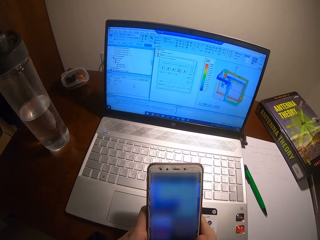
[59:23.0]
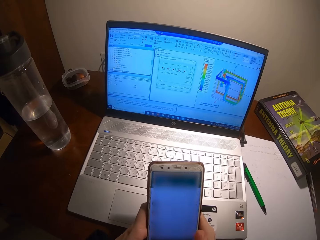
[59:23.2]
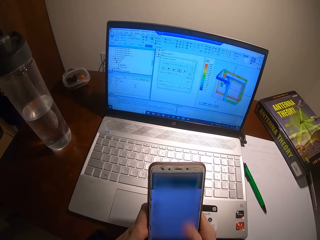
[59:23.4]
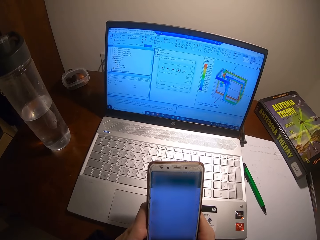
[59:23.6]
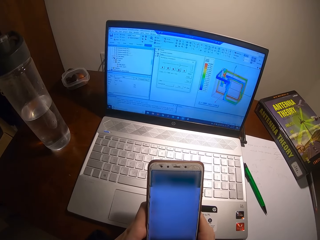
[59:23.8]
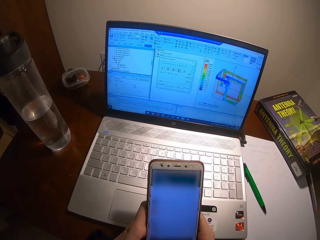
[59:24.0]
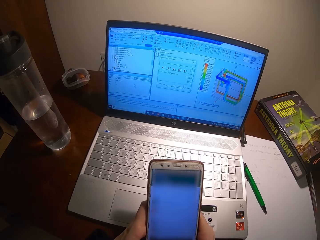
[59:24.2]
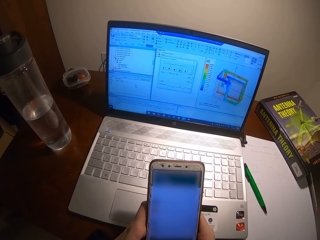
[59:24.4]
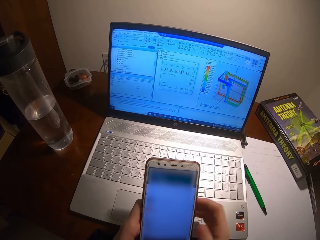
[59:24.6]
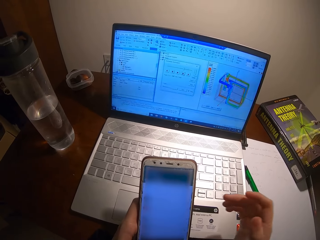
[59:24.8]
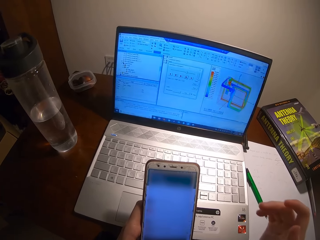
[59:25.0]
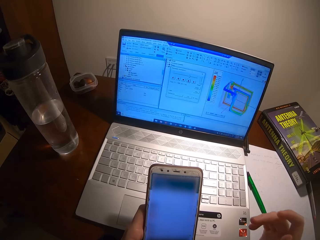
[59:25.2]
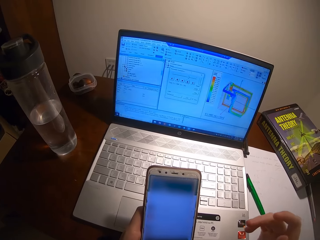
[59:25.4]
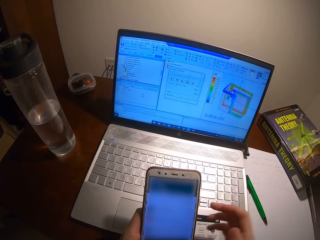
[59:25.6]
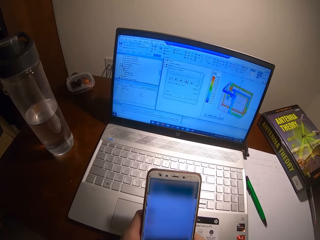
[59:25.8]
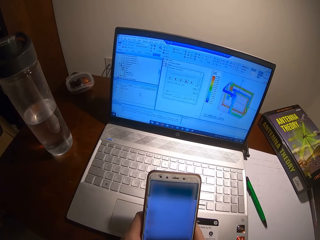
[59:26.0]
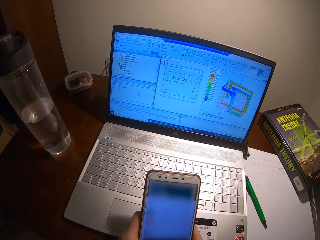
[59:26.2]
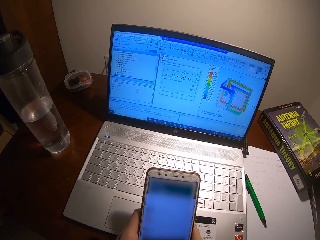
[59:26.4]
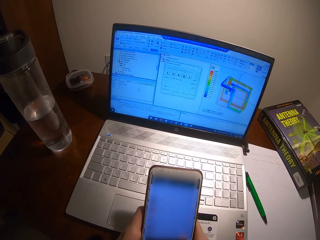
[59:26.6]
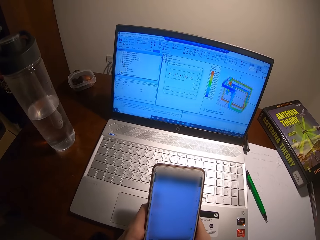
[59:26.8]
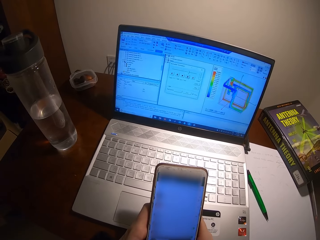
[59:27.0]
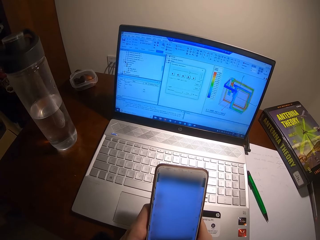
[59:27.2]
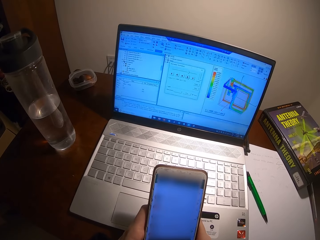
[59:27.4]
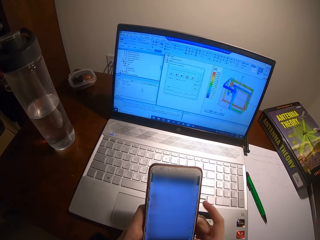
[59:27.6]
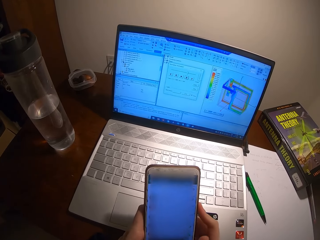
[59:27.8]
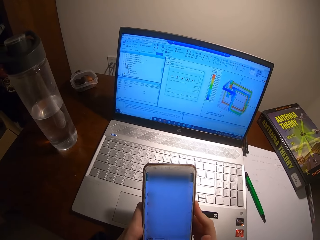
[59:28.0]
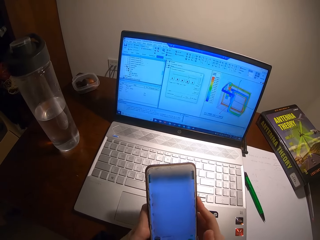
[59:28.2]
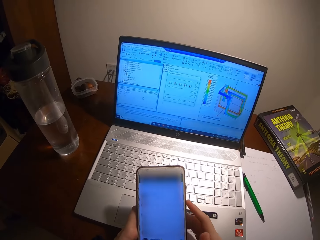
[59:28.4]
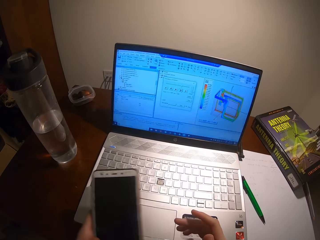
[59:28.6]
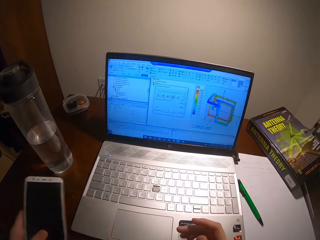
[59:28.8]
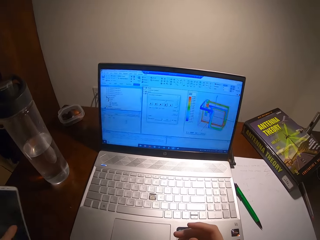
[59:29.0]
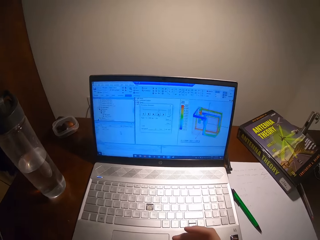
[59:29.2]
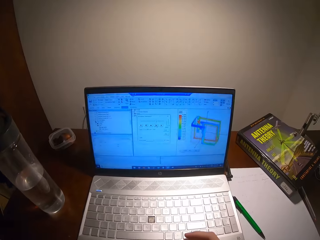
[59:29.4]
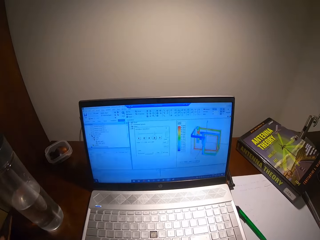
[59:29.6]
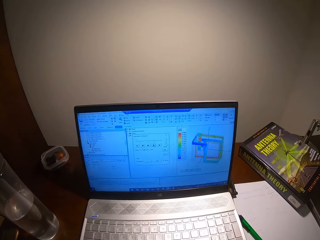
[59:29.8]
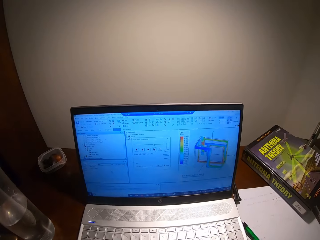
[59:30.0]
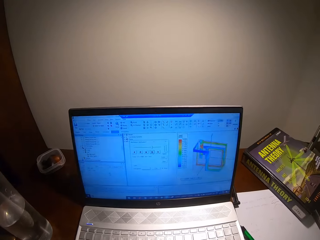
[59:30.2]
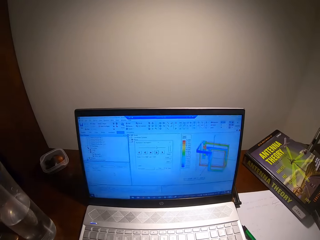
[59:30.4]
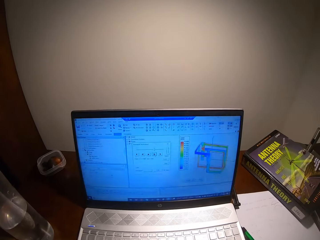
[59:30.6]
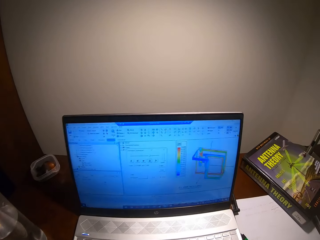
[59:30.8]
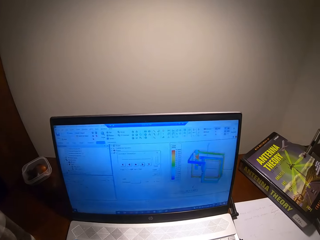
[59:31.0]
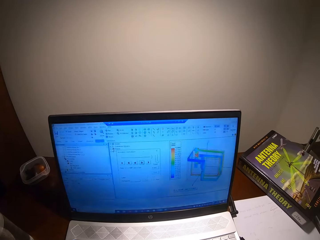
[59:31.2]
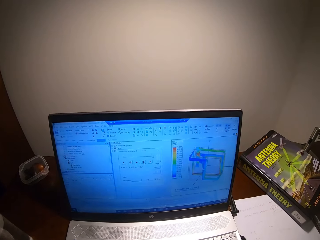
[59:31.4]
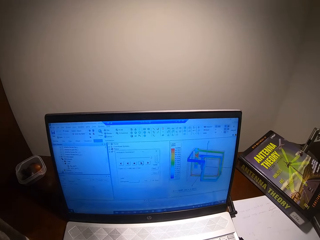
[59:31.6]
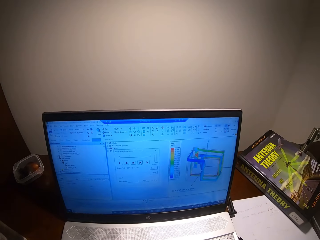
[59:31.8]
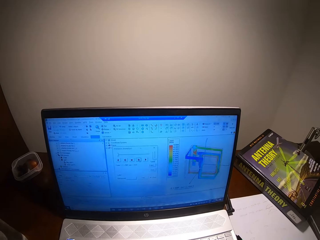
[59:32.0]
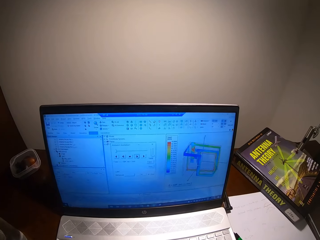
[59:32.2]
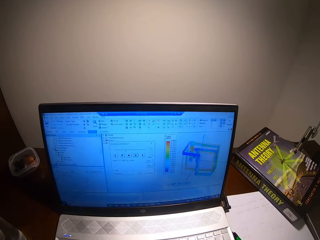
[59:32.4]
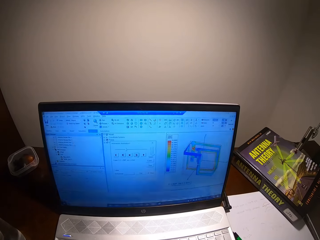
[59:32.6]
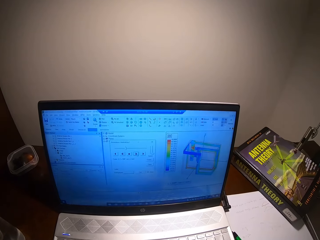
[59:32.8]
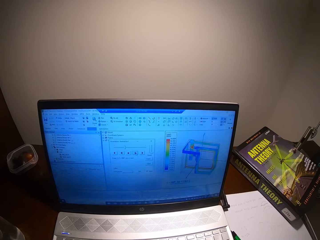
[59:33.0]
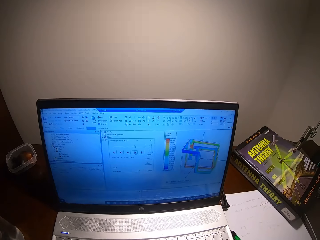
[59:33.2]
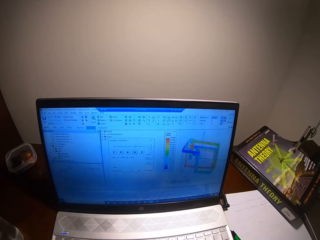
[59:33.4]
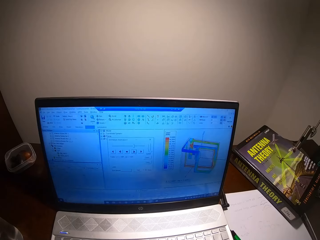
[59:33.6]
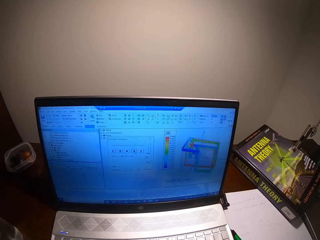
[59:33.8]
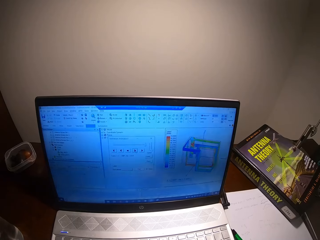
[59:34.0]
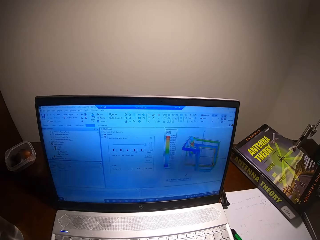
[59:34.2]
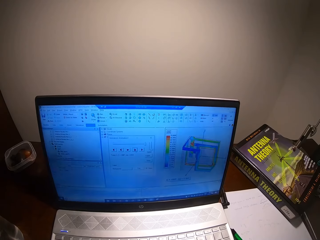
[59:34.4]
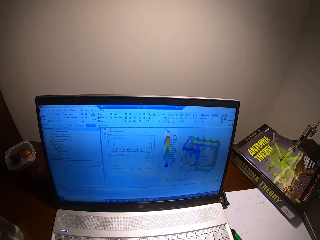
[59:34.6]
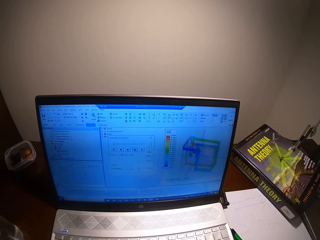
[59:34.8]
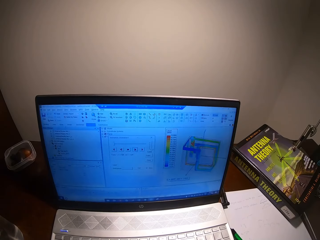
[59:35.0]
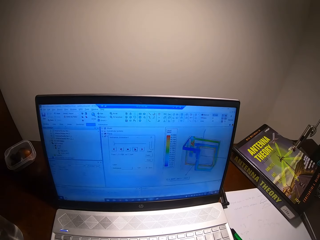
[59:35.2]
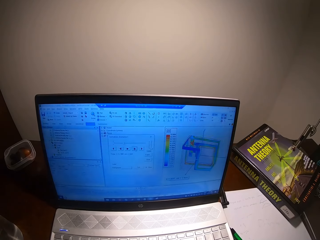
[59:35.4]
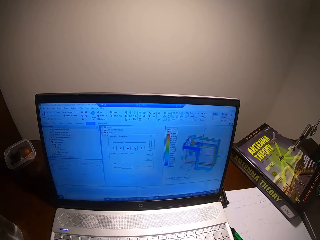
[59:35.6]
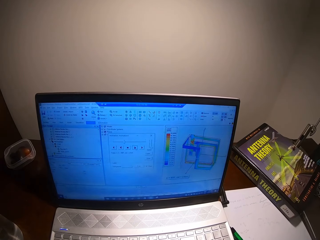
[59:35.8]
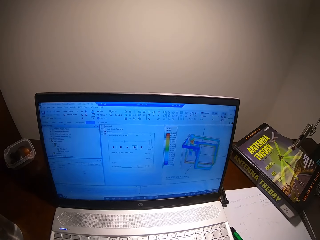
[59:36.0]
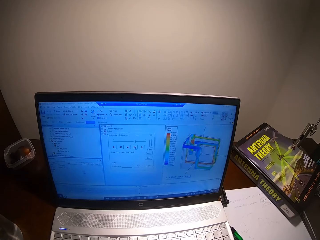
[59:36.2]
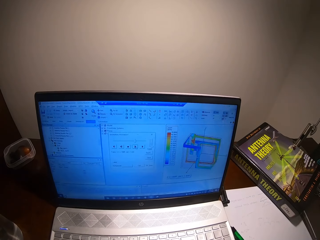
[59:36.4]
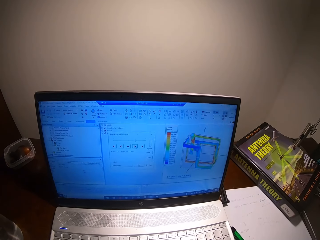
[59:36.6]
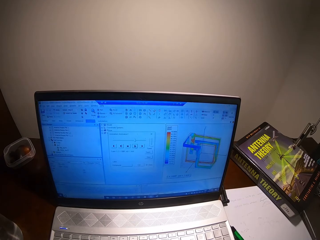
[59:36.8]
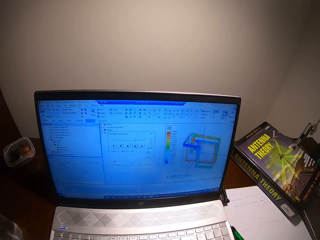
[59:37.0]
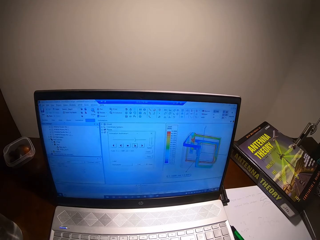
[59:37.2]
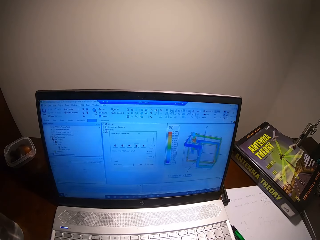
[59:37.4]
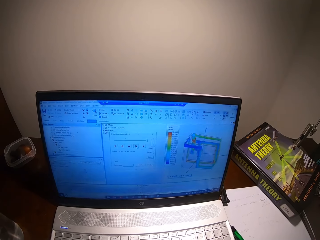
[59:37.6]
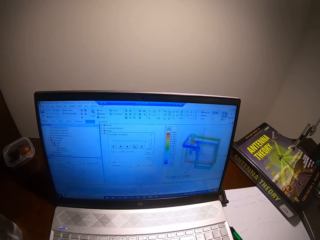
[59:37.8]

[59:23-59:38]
The camera wearer raises a hand. They scroll the phone. They lock the phone screen. They put a pen on the table. They put their phone down on the table. They listen to music on the laptop.

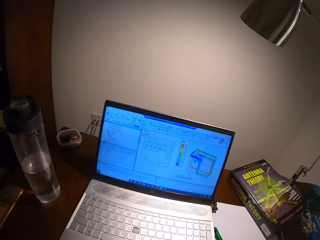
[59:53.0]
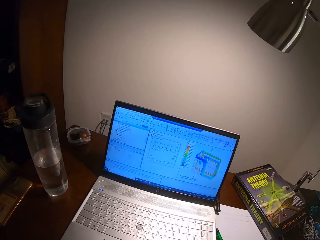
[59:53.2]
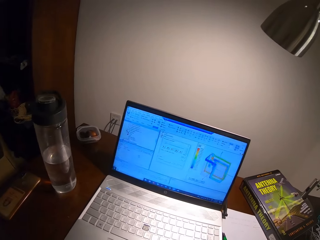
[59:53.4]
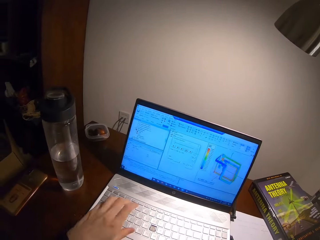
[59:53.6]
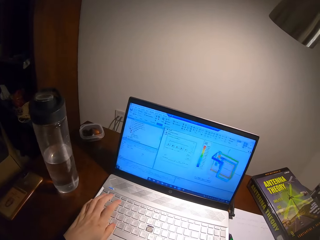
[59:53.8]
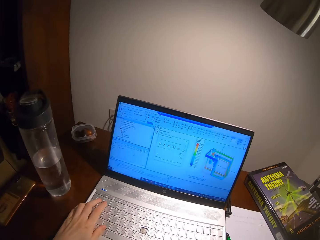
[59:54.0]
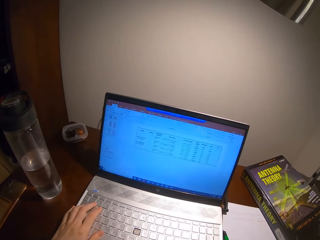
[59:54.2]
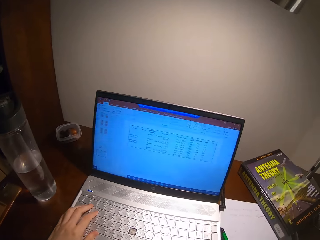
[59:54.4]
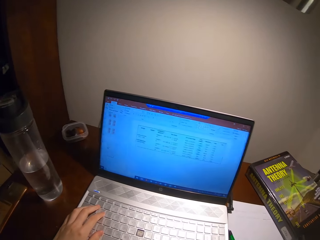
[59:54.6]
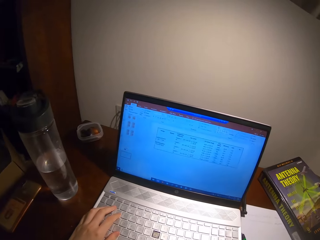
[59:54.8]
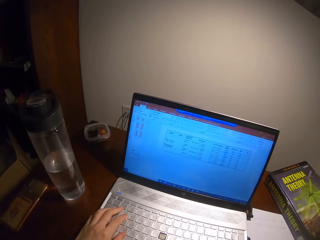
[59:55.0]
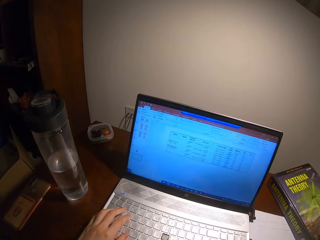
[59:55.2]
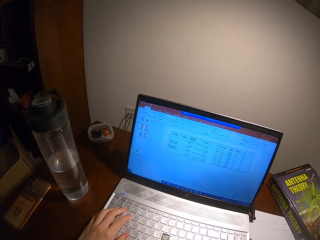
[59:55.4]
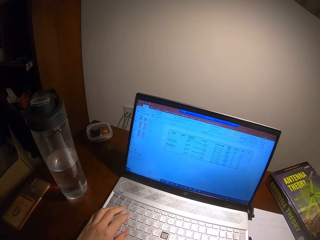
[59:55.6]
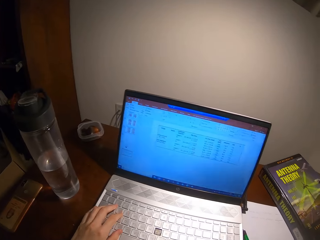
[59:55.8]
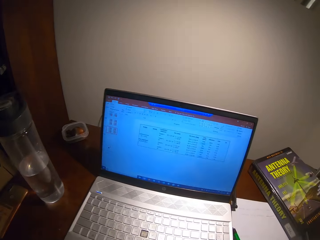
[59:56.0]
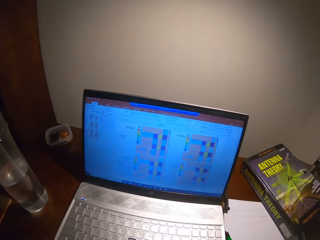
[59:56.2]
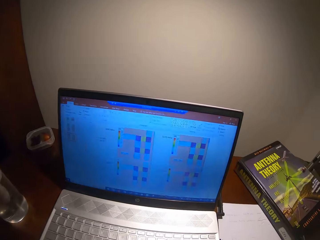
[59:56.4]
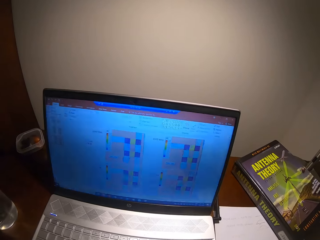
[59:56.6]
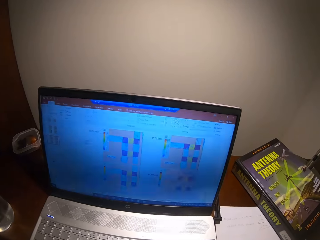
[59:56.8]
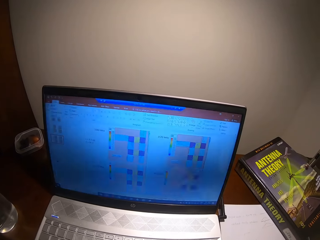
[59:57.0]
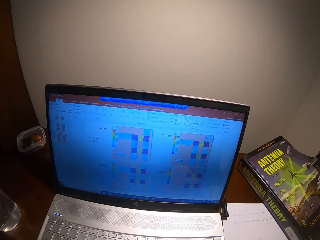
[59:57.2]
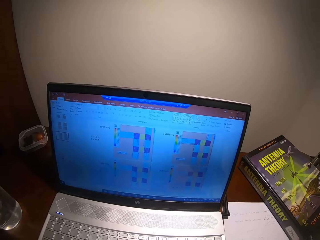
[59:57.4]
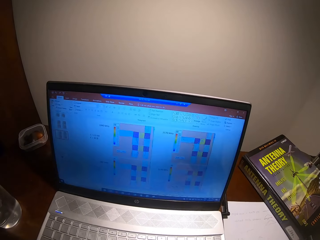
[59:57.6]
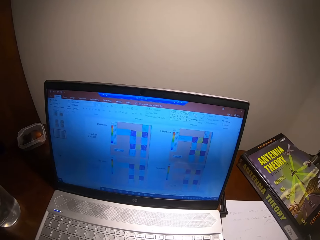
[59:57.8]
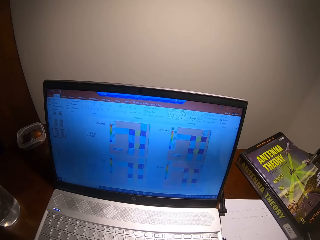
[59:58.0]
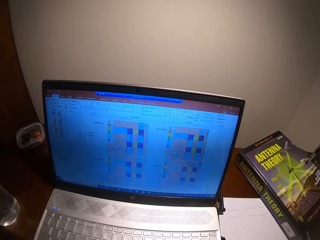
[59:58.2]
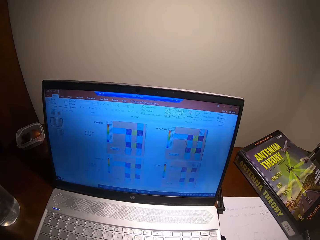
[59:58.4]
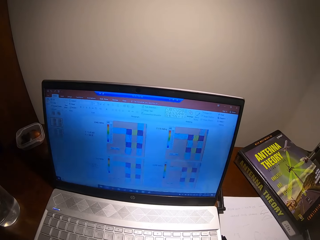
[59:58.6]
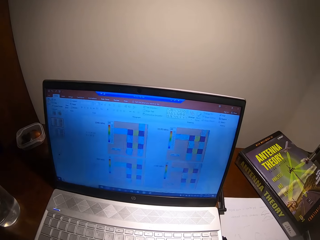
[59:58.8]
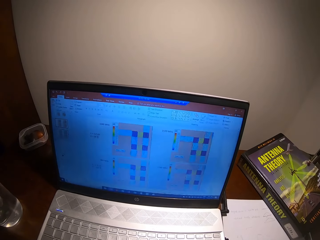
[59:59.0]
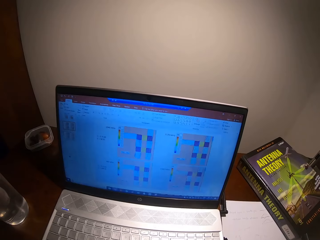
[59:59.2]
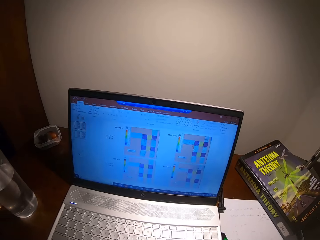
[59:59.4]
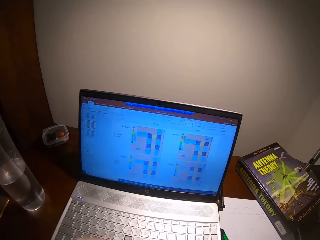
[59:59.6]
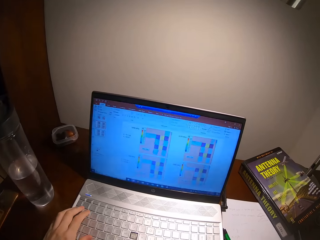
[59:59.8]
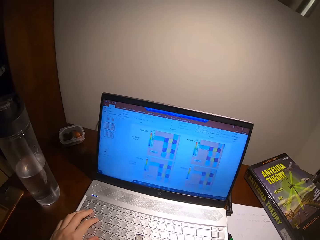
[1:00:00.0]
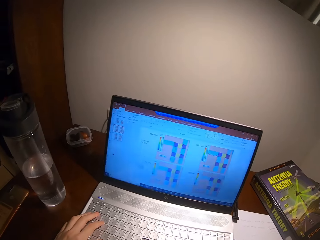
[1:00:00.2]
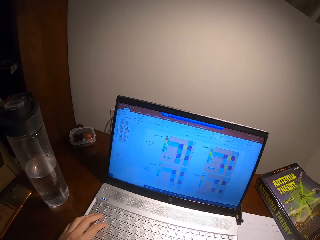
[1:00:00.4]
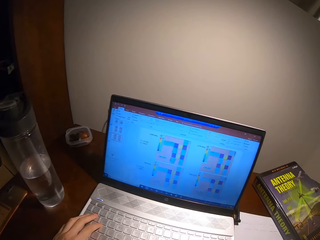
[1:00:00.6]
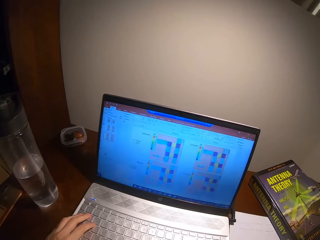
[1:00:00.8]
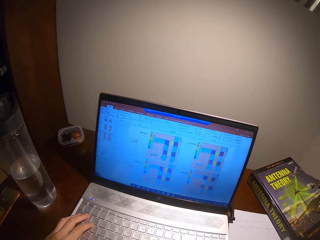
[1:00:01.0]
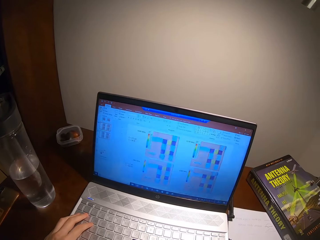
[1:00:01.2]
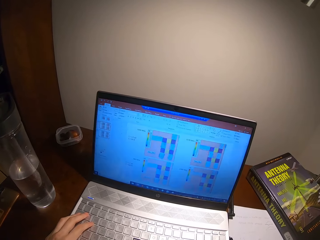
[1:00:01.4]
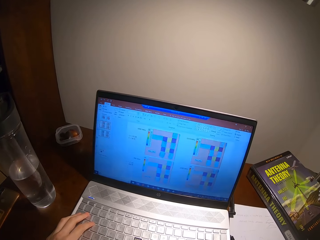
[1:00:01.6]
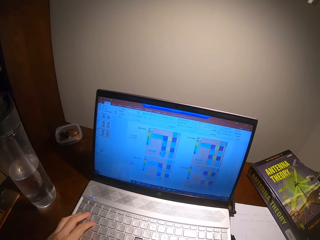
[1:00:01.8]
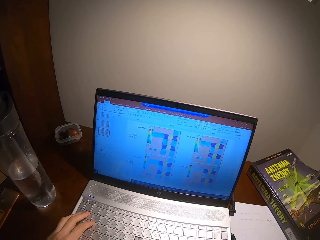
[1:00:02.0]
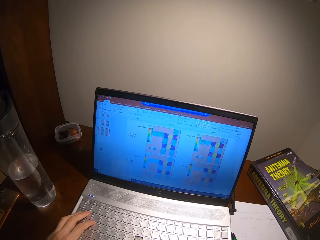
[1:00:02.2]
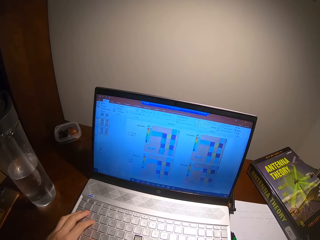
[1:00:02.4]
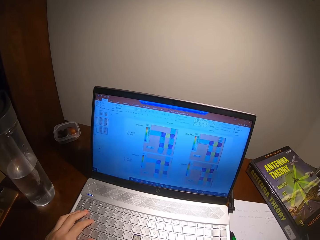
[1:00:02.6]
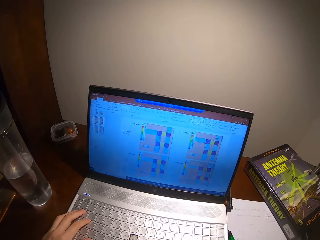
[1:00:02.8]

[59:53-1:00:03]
The camera wearer operates the keyboard. They listen to music on the laptop. They operate the keyboard.
